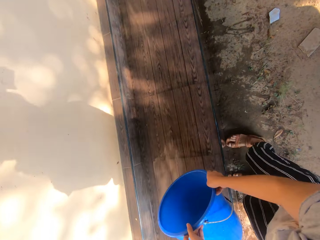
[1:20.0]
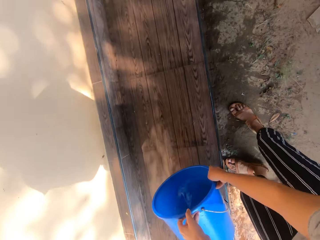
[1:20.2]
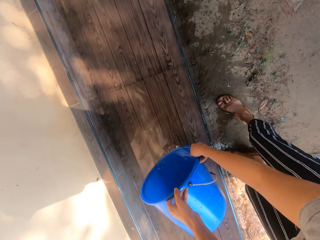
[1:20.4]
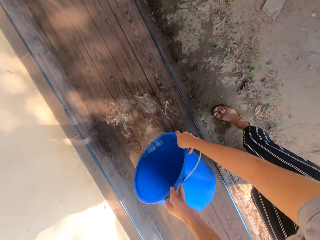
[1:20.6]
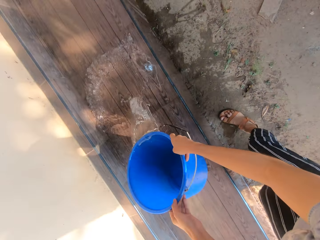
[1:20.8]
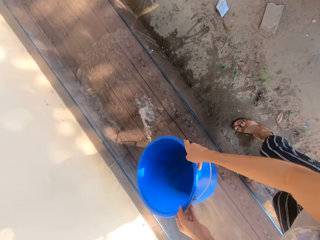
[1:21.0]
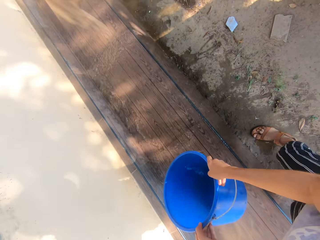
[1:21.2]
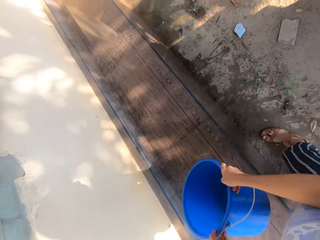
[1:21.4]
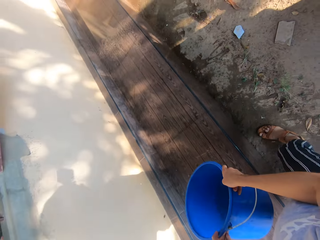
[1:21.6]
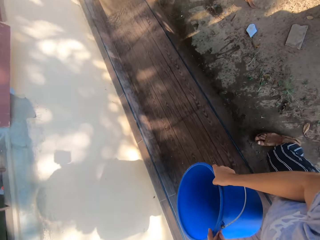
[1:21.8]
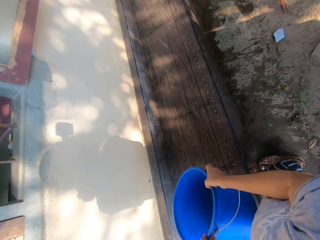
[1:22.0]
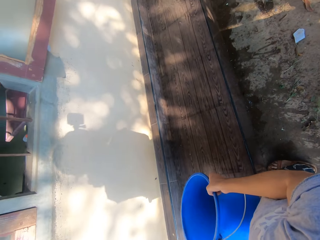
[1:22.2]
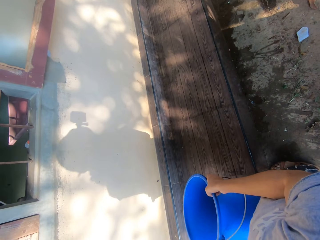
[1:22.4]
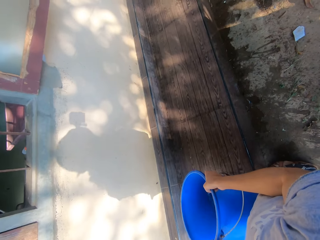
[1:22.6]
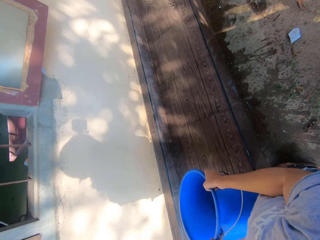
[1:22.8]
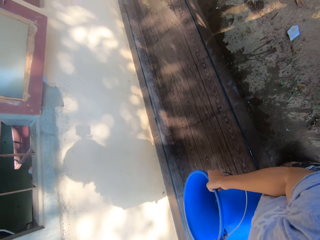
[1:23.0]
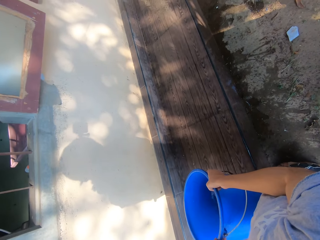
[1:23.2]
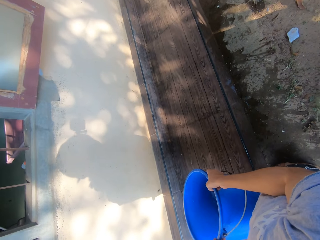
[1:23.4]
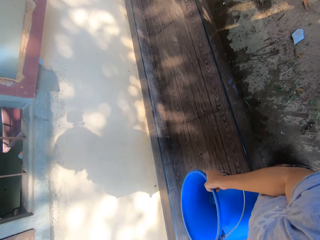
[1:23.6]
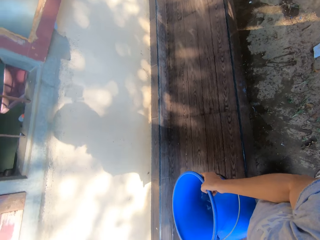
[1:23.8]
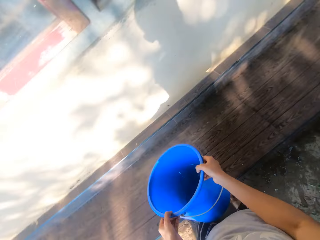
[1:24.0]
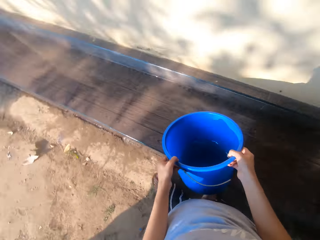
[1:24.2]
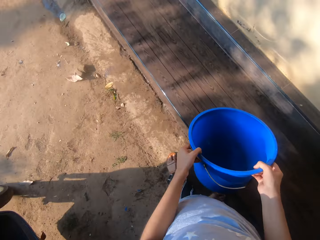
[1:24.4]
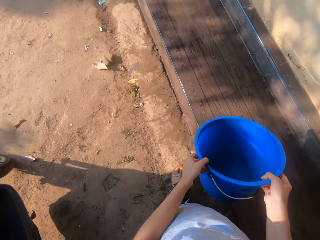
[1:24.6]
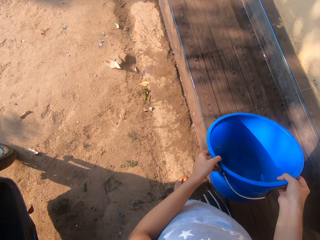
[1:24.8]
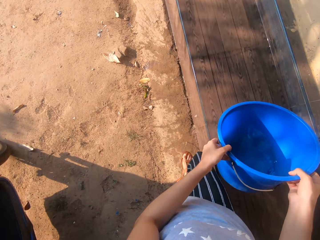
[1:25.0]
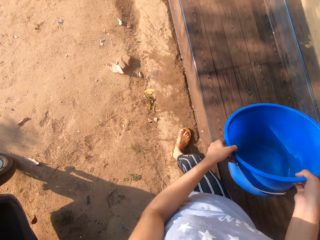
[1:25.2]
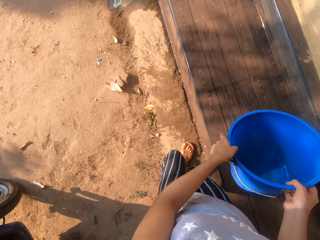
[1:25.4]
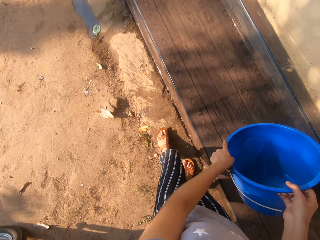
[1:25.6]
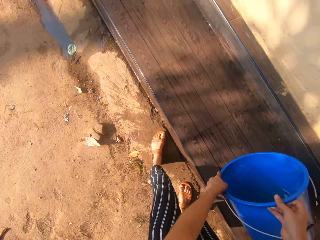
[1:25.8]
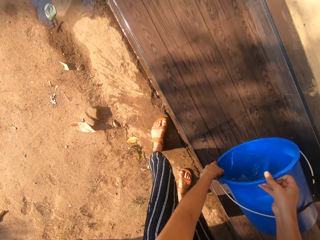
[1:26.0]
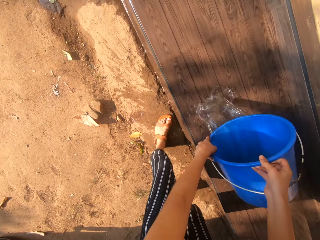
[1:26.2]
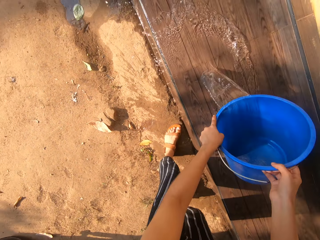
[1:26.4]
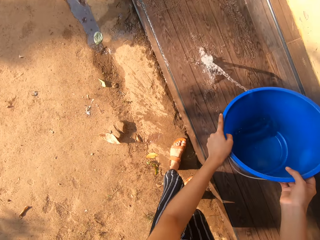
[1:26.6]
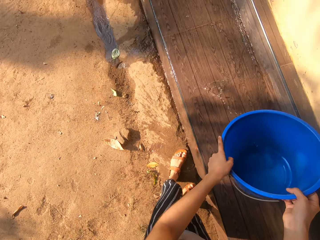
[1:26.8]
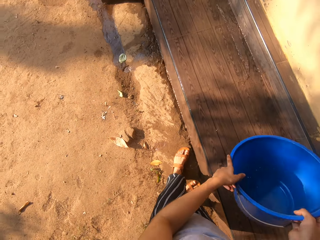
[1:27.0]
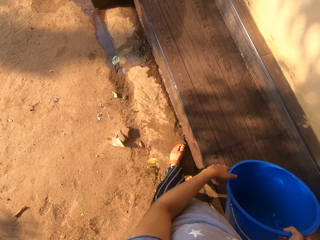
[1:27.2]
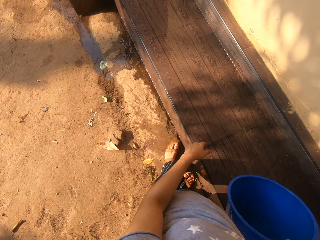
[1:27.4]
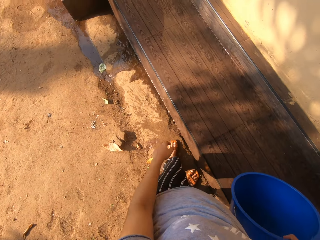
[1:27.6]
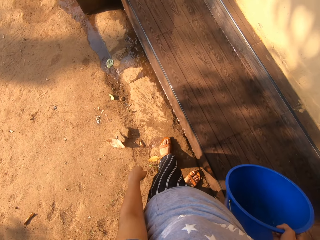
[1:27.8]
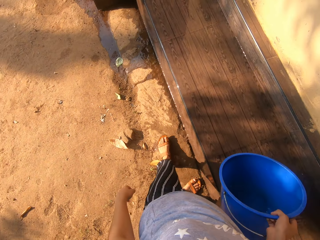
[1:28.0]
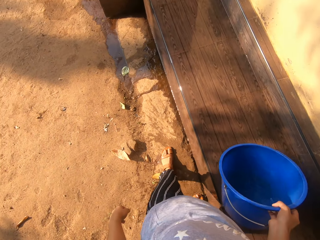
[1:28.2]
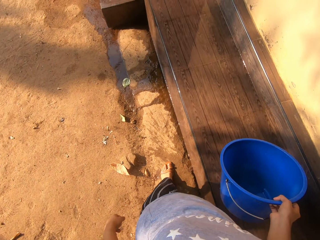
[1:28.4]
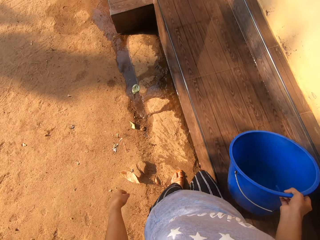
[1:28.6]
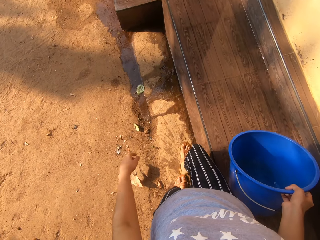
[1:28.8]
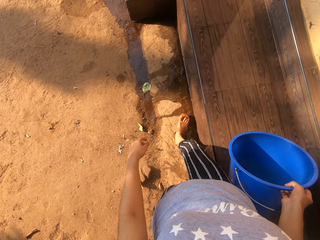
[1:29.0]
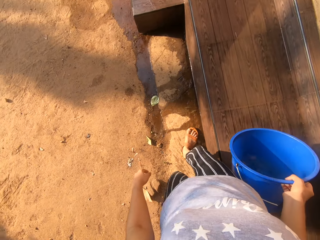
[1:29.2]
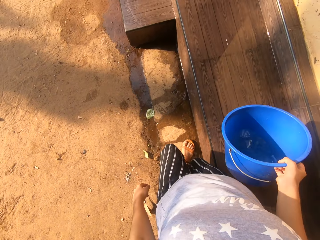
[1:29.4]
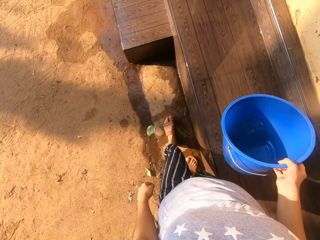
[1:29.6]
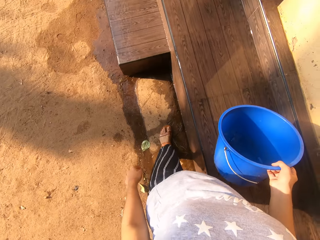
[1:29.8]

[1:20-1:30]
The camera wearer pours water on the step from the bucket in both hands. They pour water on the step from the bucket again.

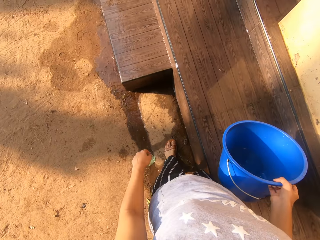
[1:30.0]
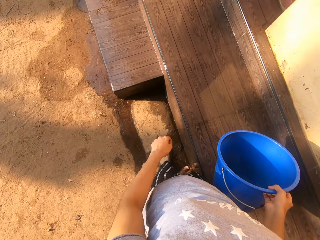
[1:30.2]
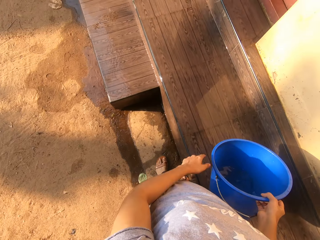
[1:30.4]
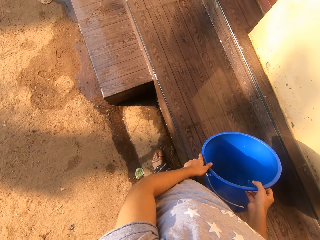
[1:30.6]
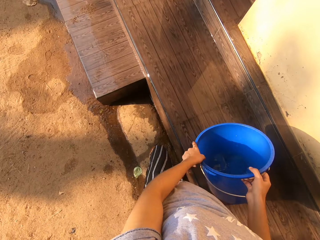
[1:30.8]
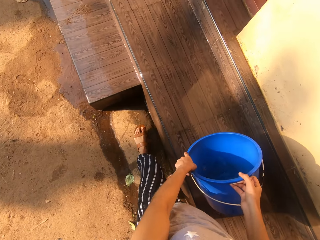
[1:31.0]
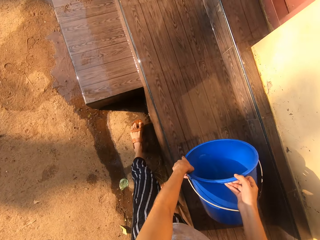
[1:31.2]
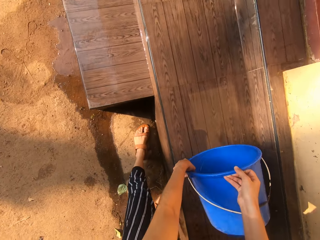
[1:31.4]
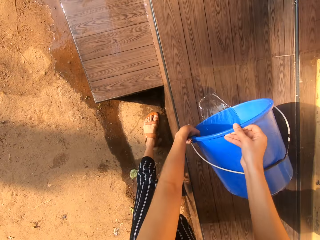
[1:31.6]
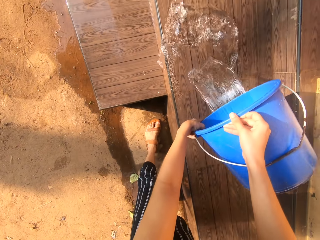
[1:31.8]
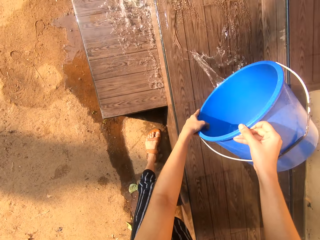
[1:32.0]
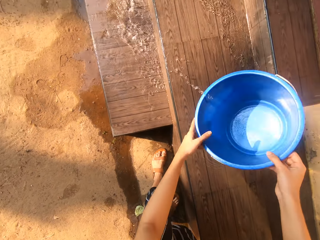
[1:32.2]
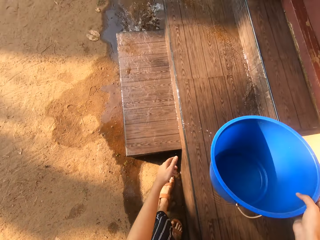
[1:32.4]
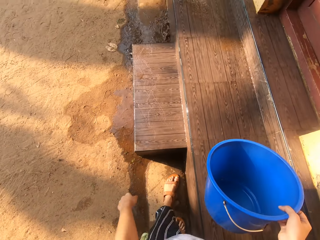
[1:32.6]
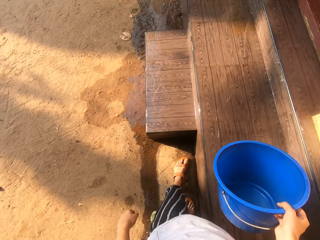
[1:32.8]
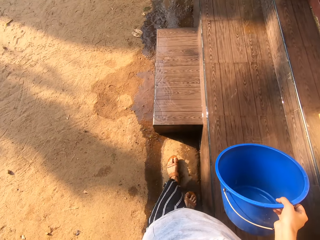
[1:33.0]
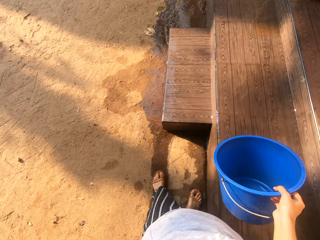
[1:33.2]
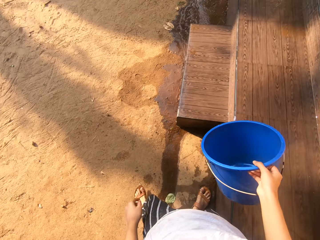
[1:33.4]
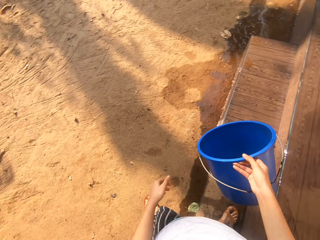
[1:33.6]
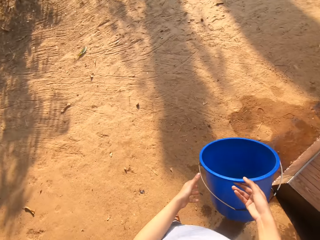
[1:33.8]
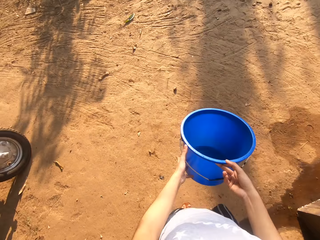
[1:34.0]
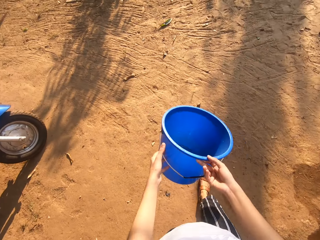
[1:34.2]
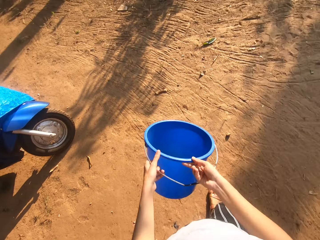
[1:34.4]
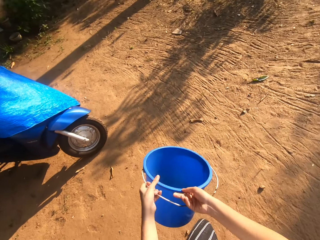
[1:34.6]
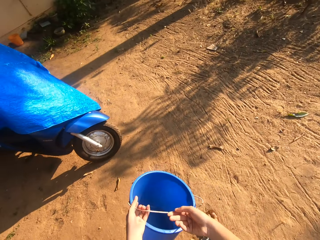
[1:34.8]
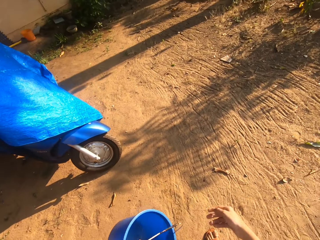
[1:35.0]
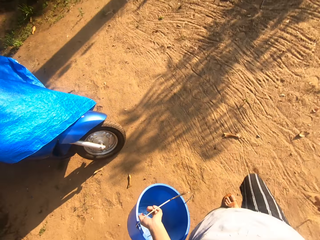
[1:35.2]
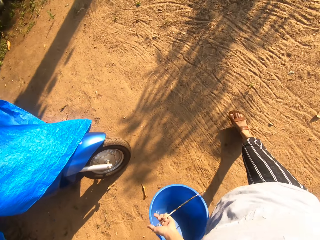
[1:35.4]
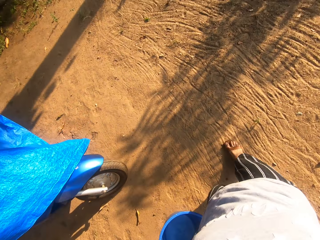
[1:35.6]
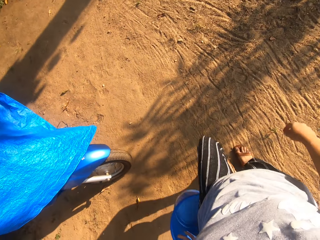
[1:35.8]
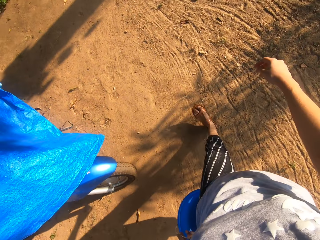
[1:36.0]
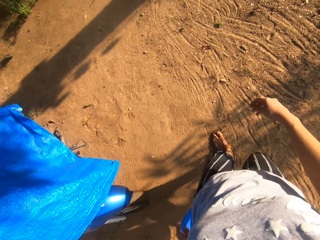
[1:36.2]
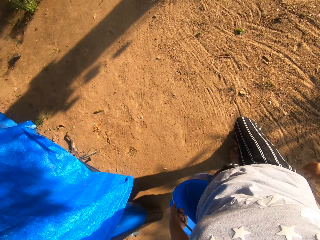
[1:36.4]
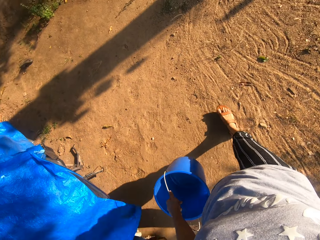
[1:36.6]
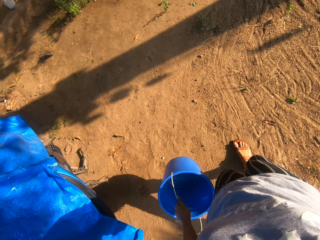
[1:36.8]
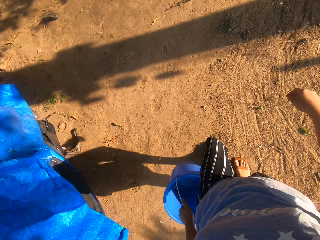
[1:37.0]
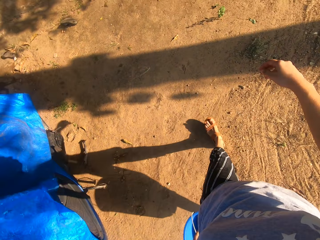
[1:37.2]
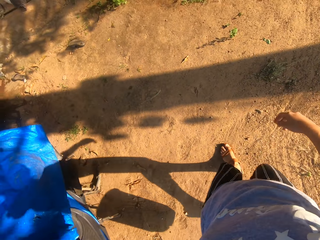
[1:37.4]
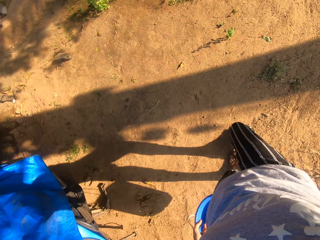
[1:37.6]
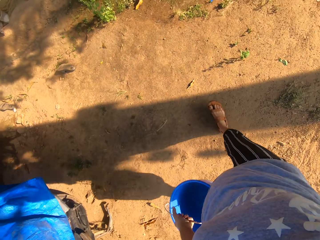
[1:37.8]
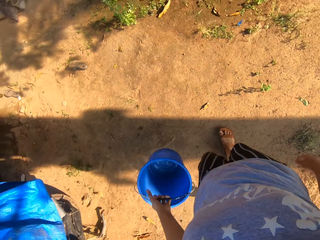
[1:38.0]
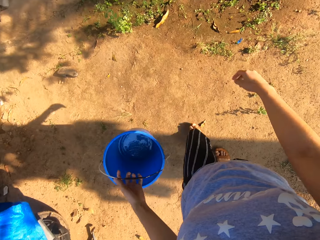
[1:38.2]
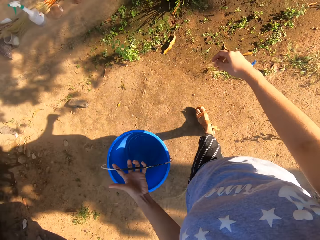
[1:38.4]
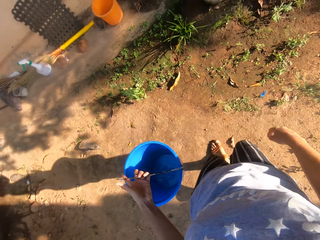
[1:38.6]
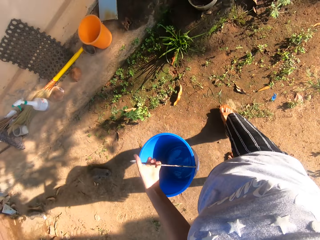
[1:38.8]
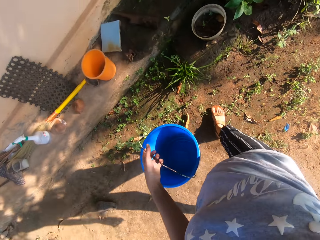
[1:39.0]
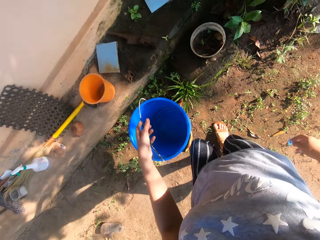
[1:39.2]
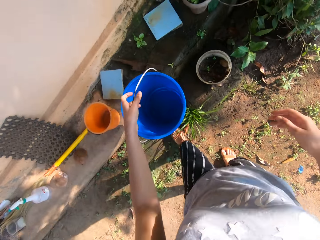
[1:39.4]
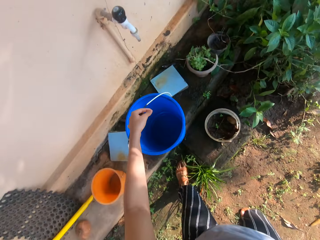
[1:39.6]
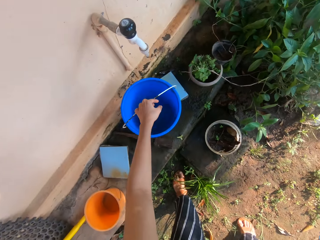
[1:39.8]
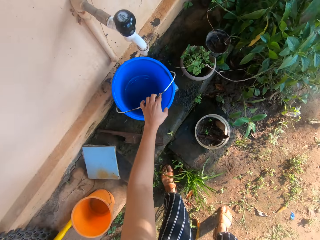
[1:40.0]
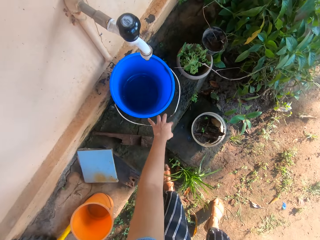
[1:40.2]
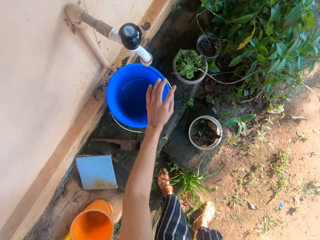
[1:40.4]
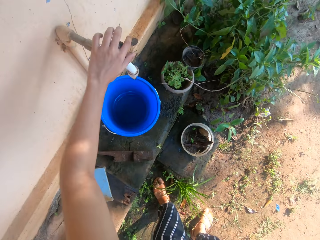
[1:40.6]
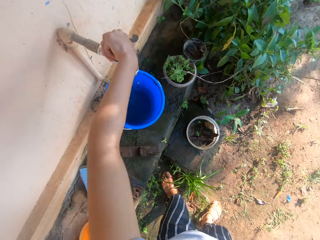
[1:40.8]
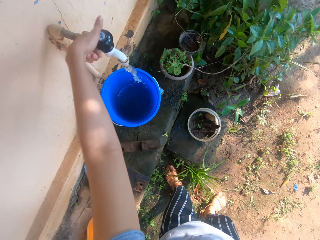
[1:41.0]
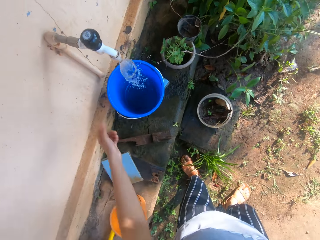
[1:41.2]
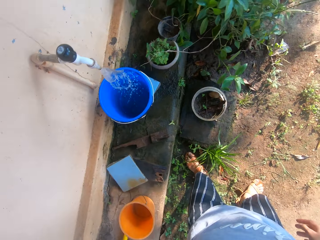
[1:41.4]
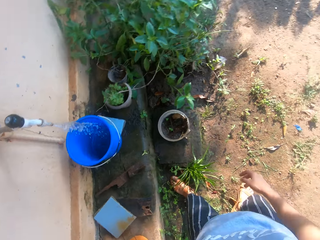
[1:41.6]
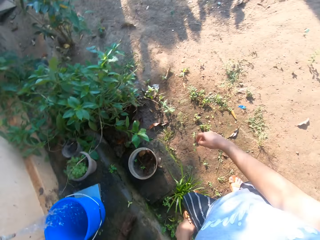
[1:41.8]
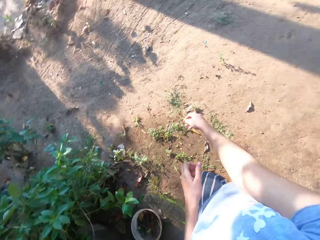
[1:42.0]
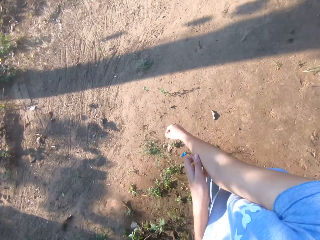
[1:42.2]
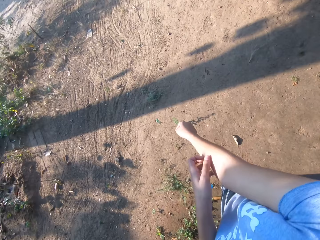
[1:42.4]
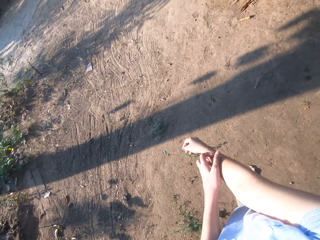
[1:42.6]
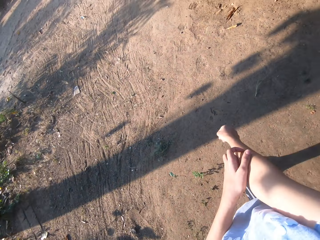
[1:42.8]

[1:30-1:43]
The camera wearer pours water on the step from the bucket in both hands. She holds the bucket with her left hand. She walks. She puts the bucket on the tile on the step with her left hand. She turns on the tap with her left hand and fills the bucket with the water from the tap. She itches her right hand with her left hand. She walks.
